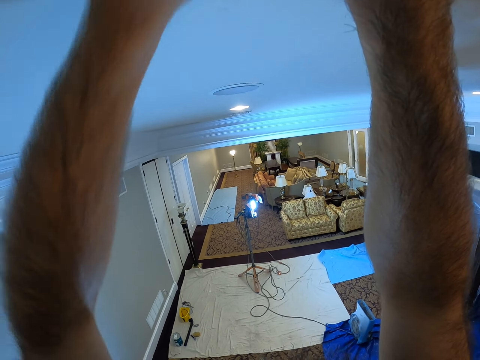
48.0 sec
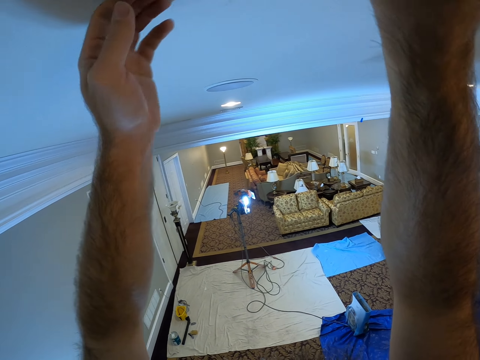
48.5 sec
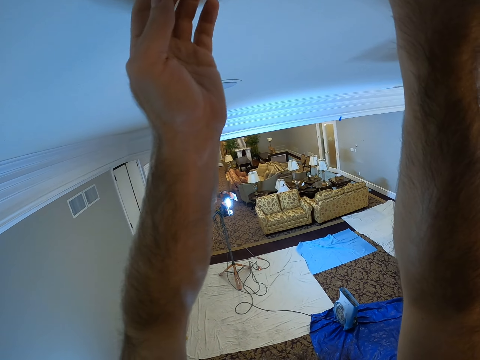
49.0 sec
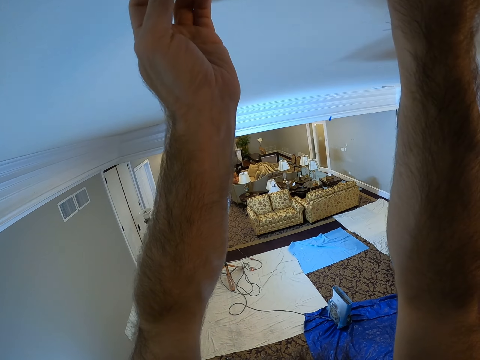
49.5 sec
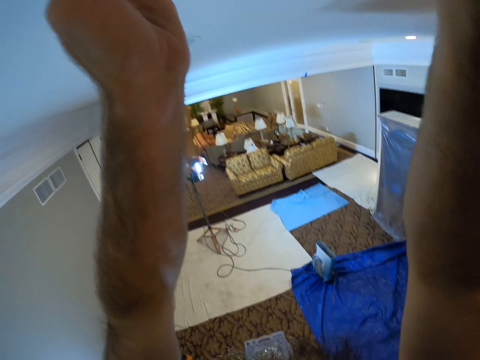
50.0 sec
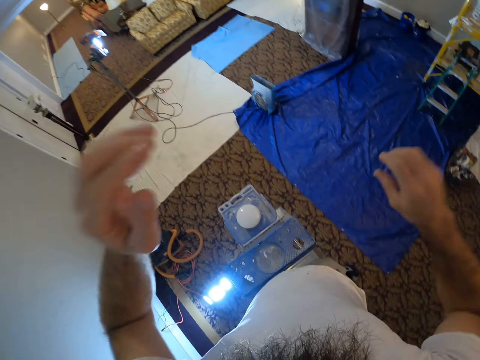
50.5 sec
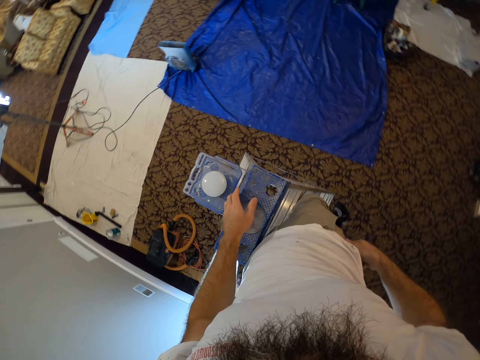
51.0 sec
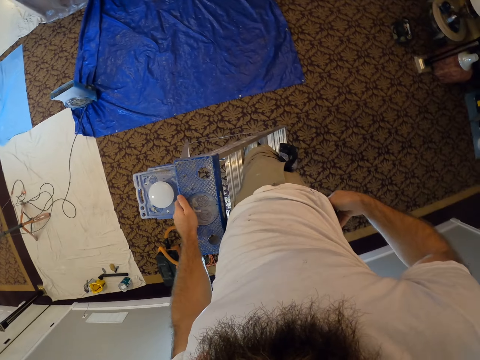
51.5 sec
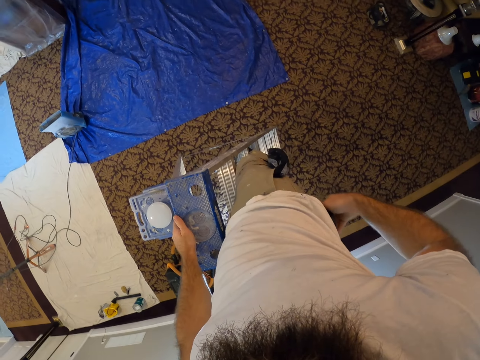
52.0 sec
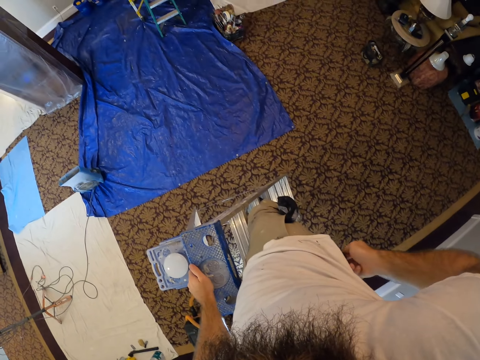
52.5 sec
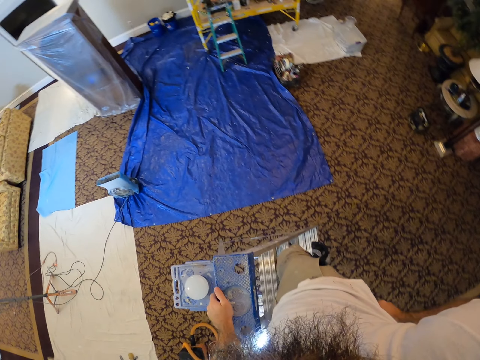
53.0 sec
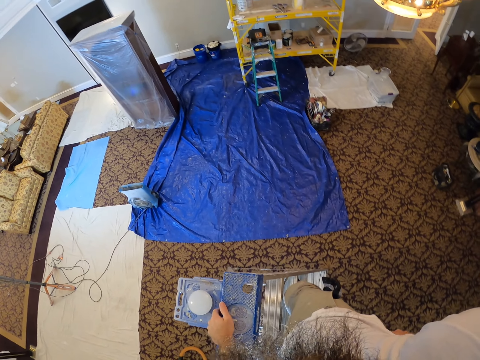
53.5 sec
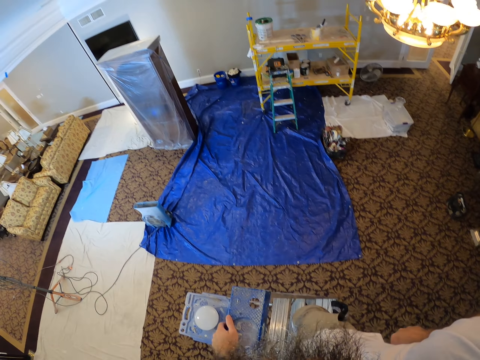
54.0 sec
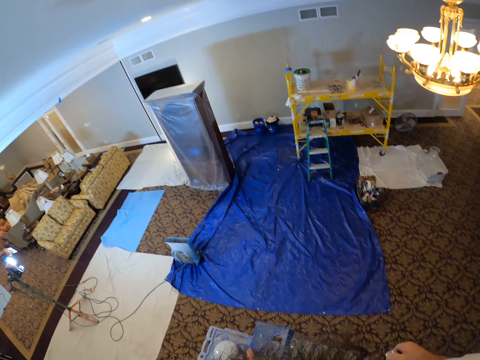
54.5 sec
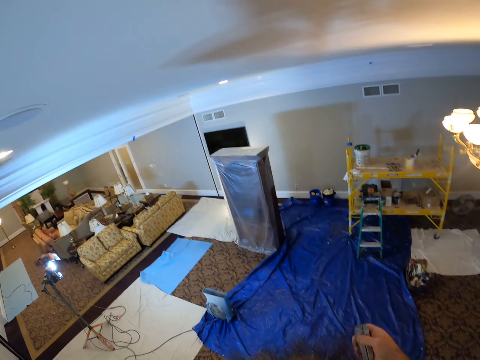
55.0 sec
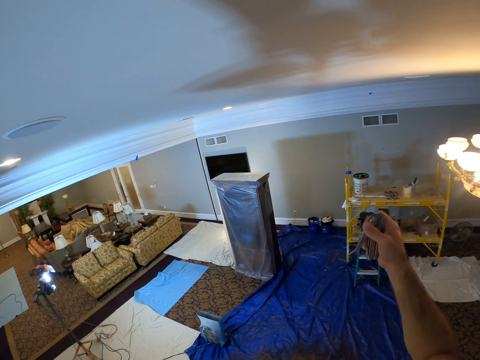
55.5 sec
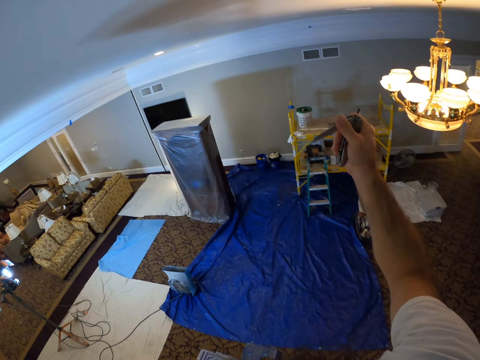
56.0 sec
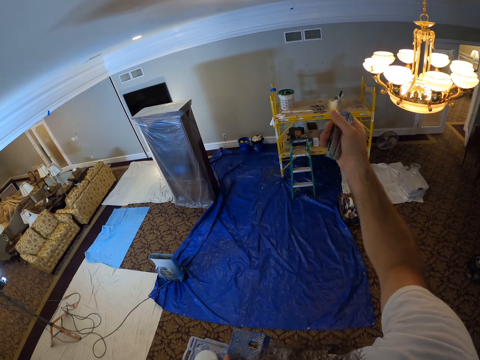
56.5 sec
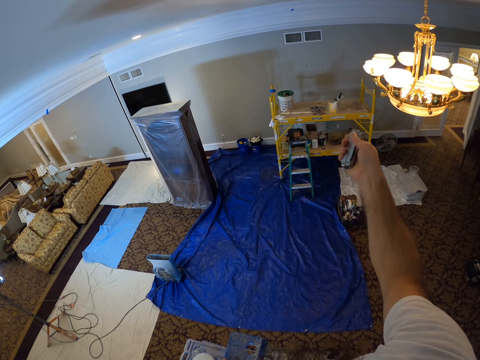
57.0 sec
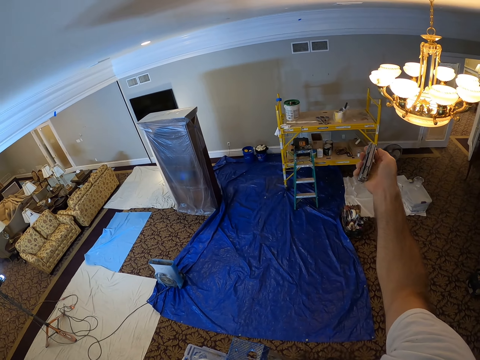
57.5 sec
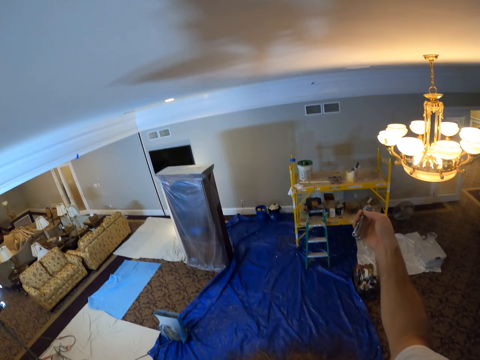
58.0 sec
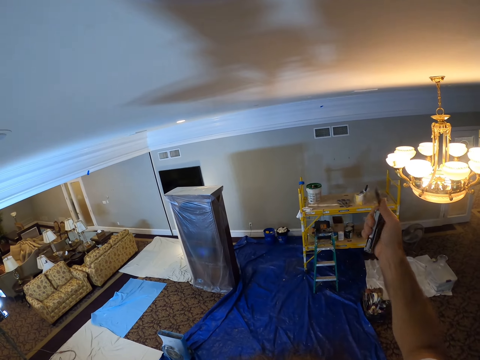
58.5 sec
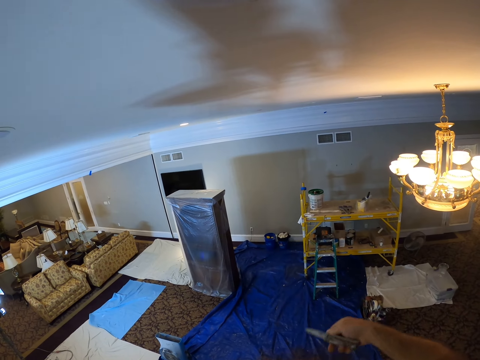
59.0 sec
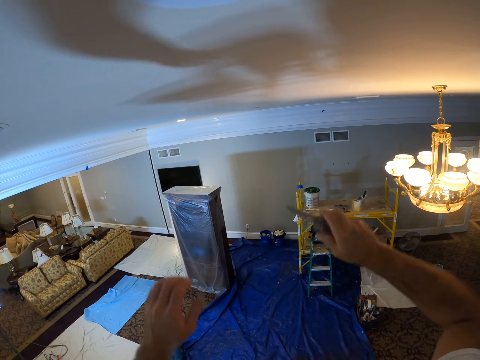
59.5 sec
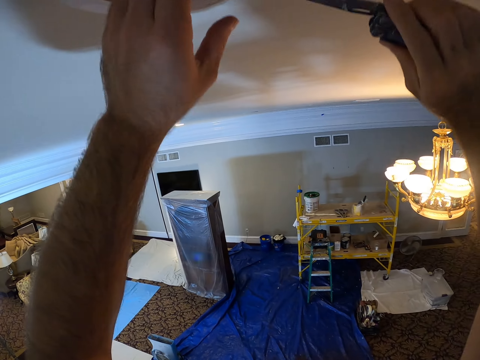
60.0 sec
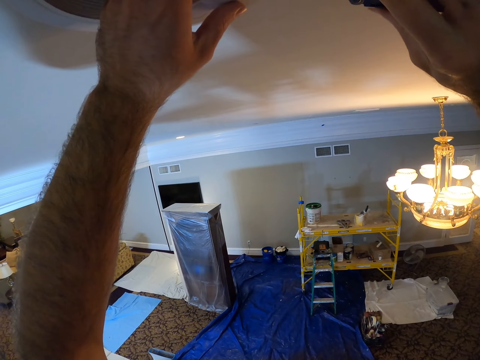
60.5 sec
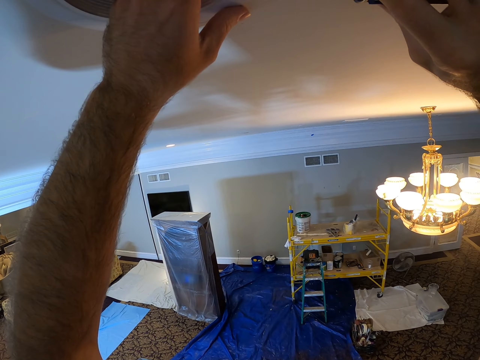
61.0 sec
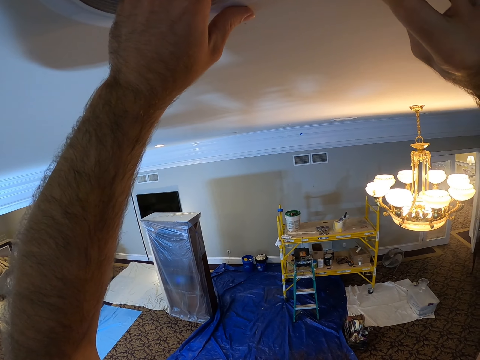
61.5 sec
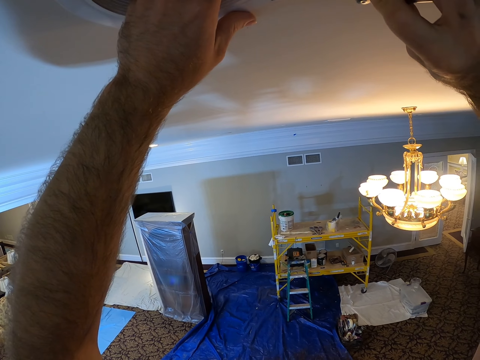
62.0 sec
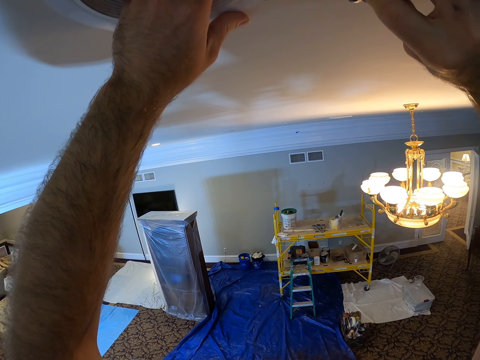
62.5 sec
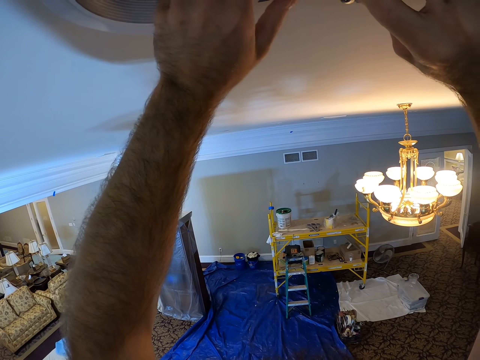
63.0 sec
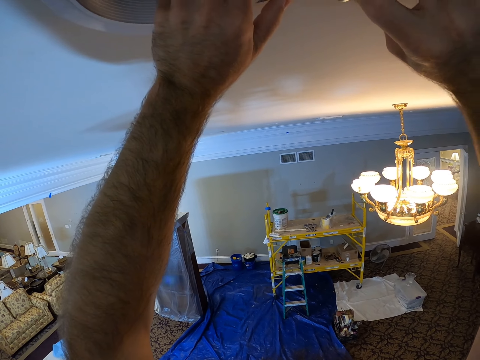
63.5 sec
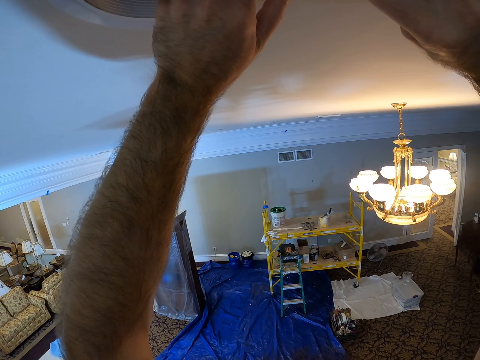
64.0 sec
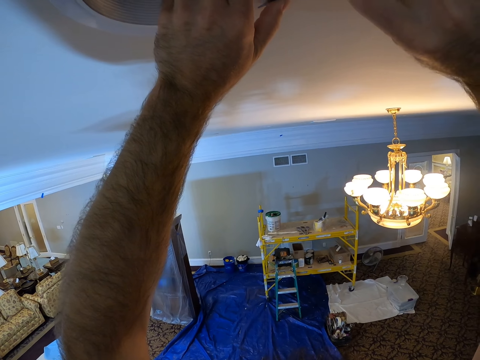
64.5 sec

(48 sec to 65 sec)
The camera wearer picks up a knife from a pocket in his trouser with his right hand. He places his left hand on the ladder. He puts a hand in the pocket. He looks around the house. He opens the knife with his right hand. He holds a nail cutter. He removes the lamp holder from the ceiling with the knife in his right hand. He holds the lamp holder with his left hand. He fixes electricity.

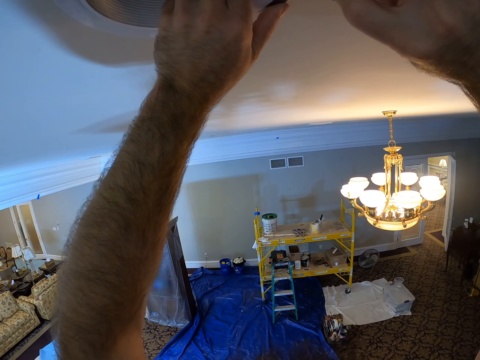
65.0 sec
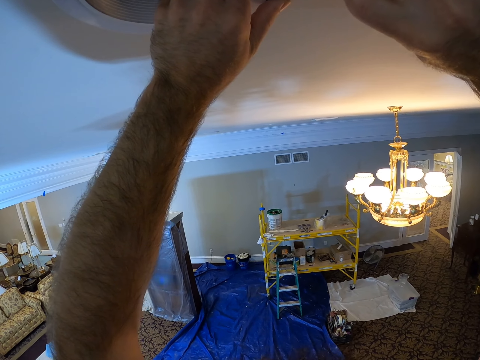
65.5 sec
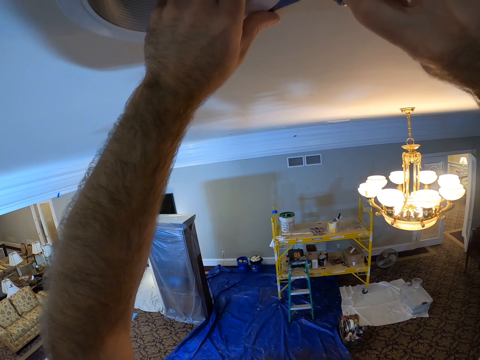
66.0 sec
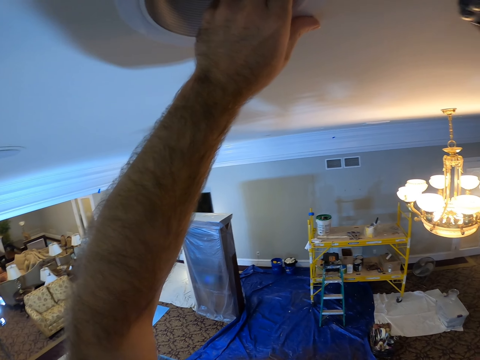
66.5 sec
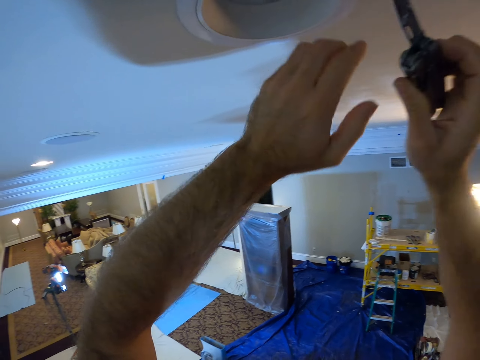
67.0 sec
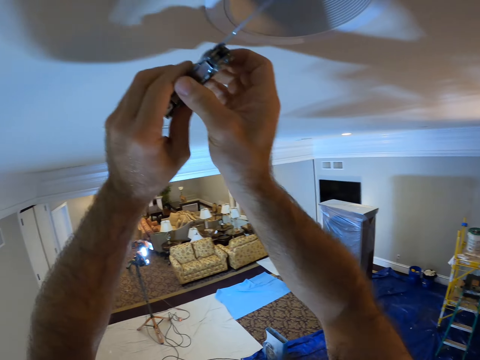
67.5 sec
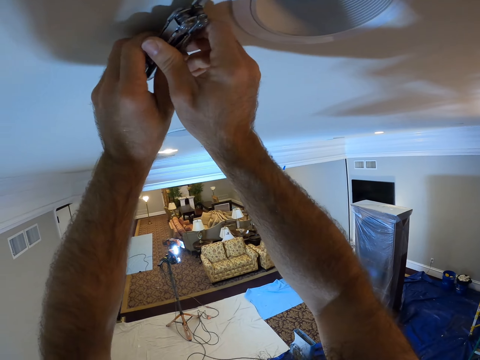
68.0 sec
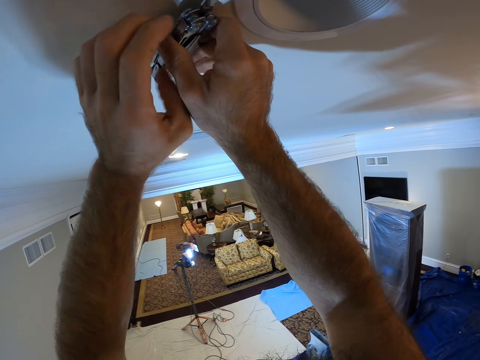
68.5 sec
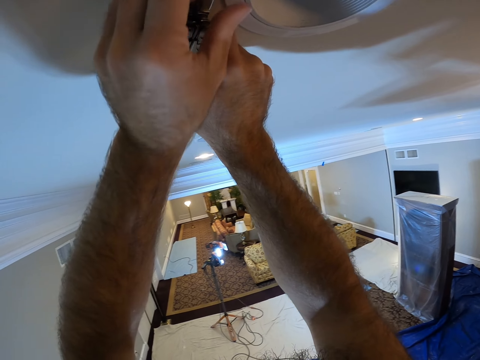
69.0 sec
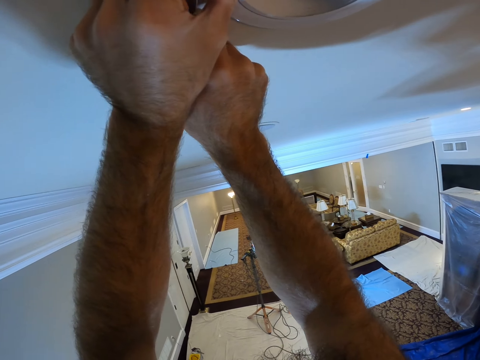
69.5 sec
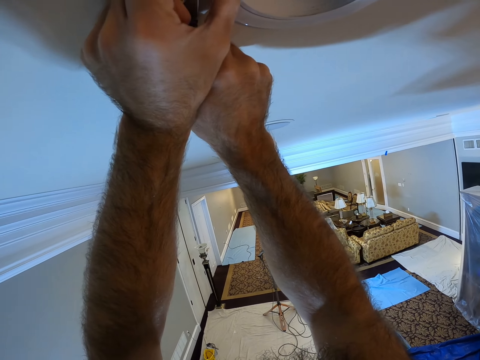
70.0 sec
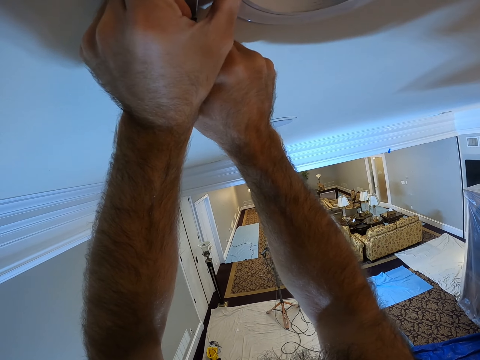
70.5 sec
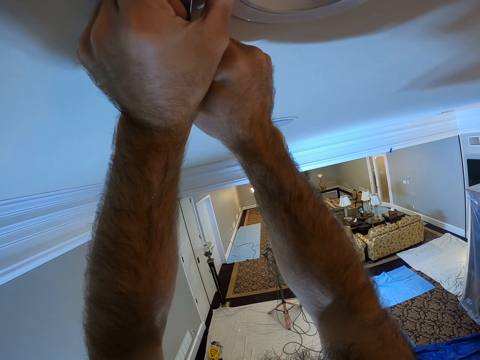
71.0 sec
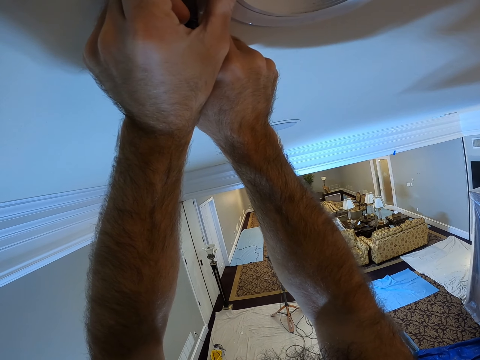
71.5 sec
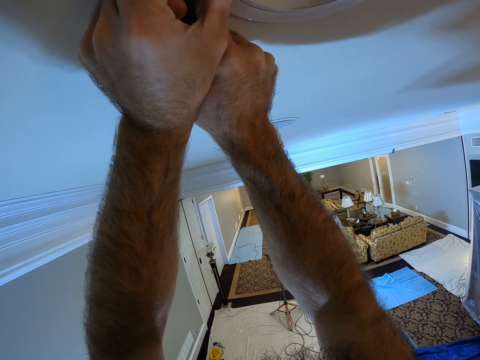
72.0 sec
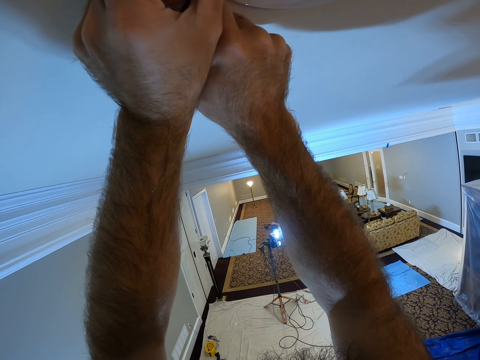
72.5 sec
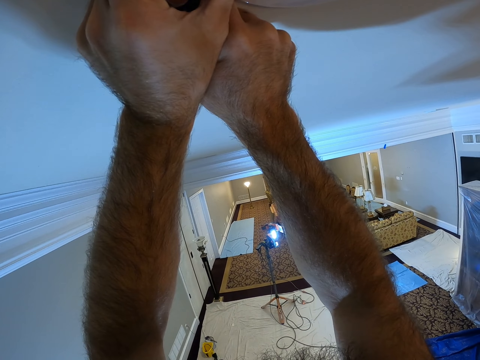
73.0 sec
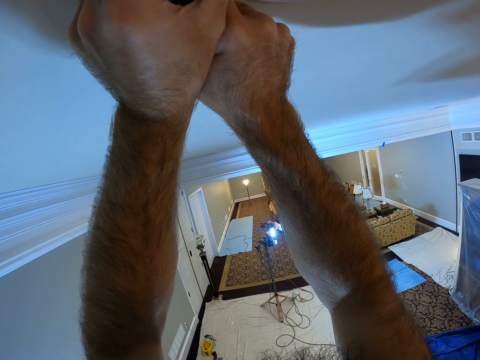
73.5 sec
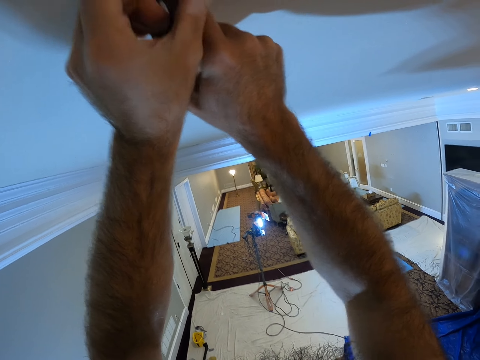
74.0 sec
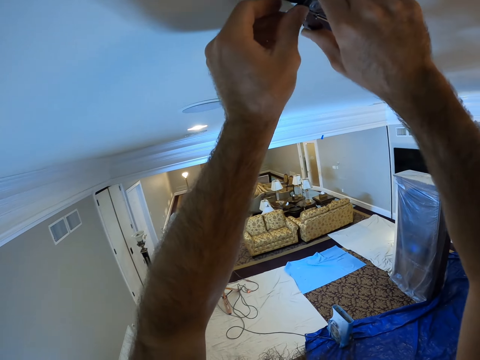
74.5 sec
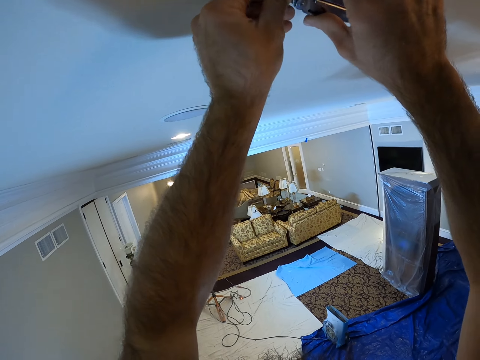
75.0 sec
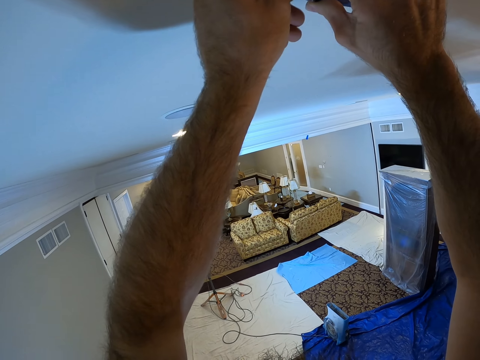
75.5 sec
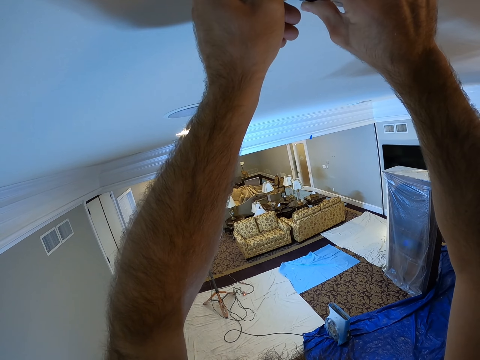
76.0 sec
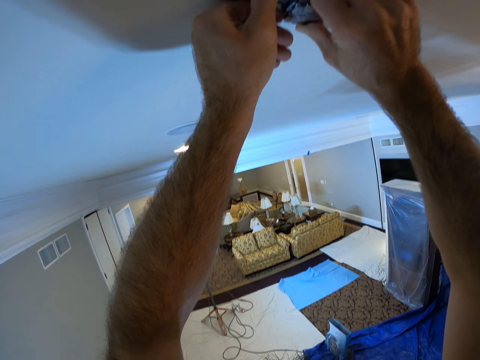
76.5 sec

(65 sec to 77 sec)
The camera wearer holds the knife with both hands. They remove the lamp holder from the ceiling with the knife with both hands.
